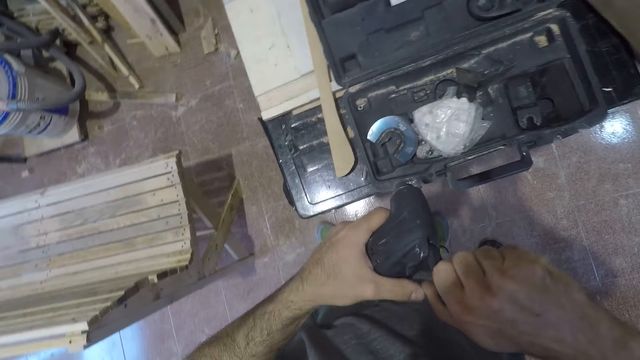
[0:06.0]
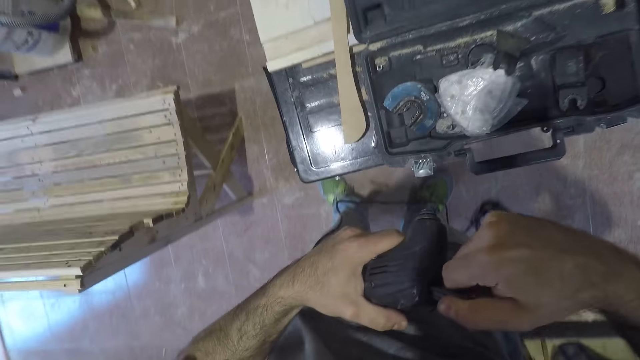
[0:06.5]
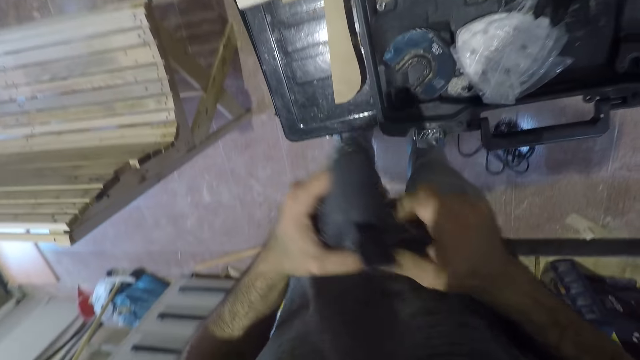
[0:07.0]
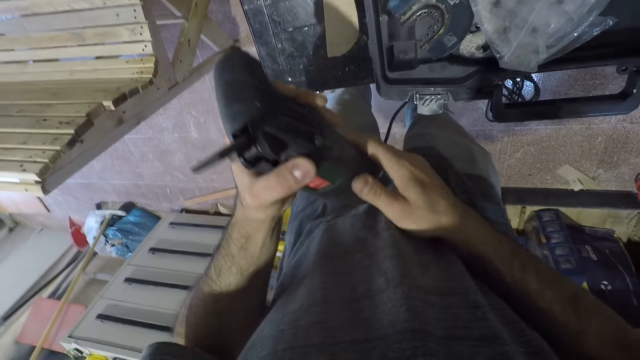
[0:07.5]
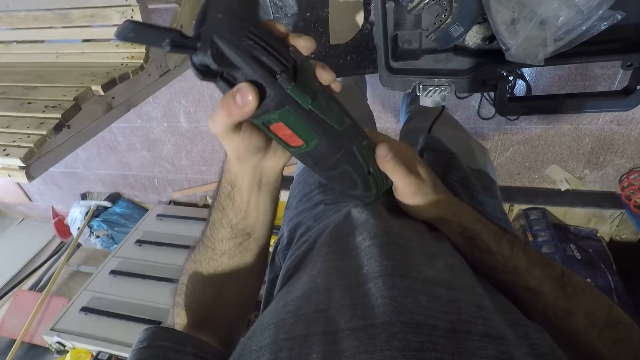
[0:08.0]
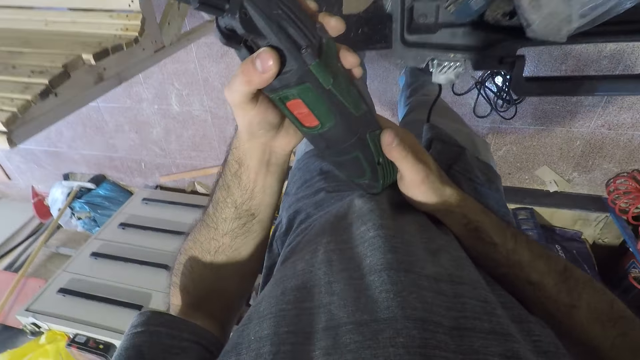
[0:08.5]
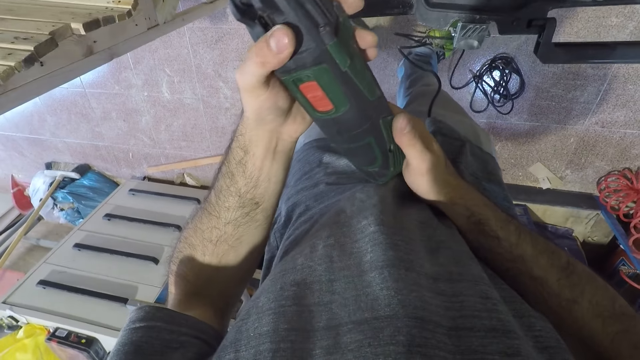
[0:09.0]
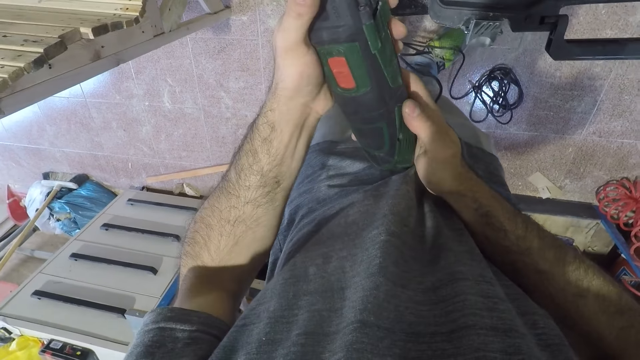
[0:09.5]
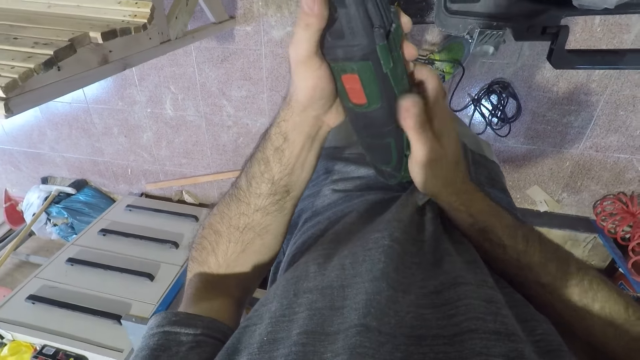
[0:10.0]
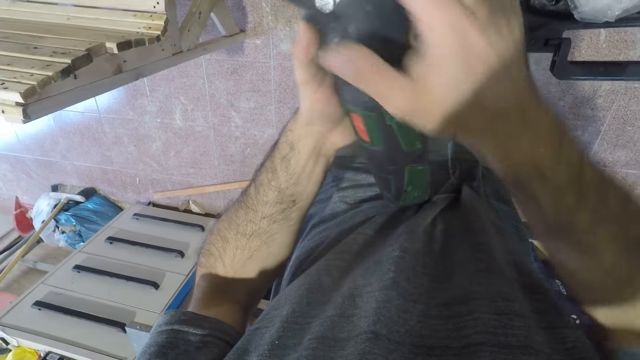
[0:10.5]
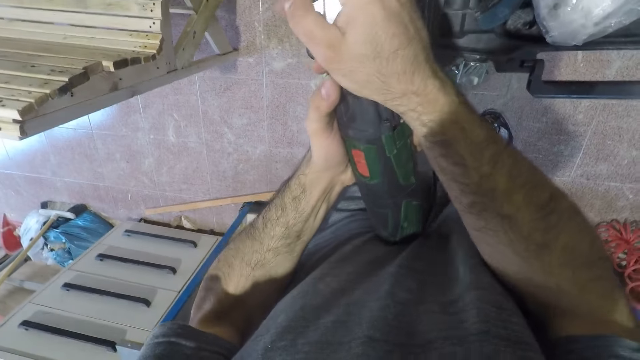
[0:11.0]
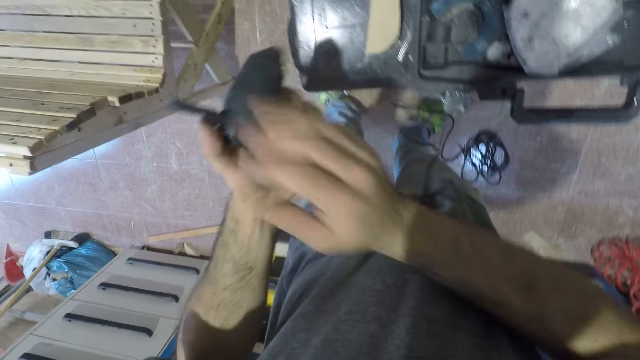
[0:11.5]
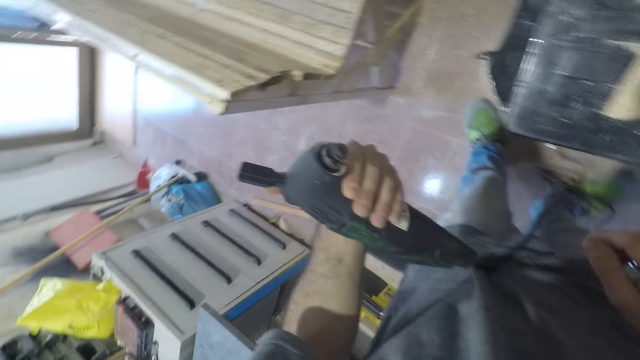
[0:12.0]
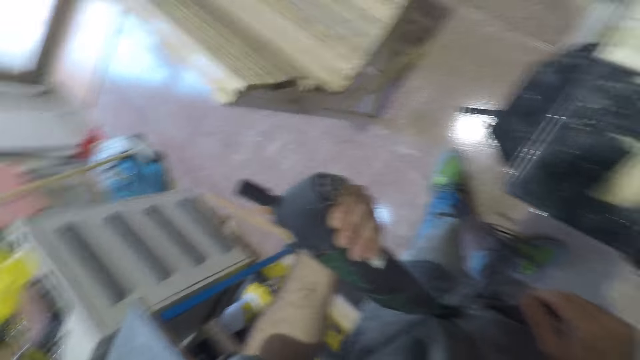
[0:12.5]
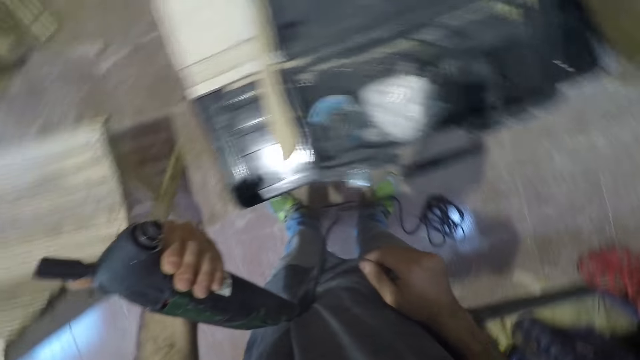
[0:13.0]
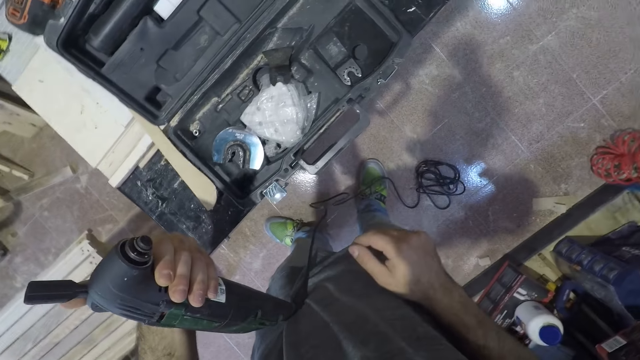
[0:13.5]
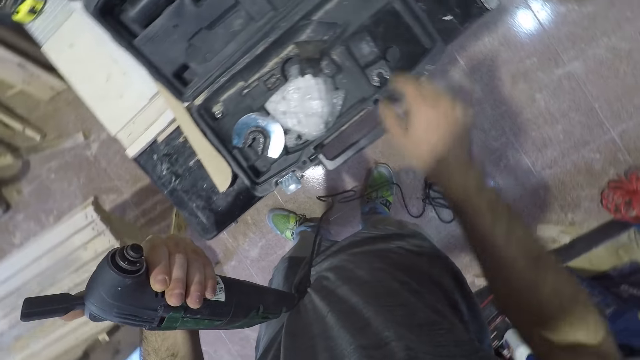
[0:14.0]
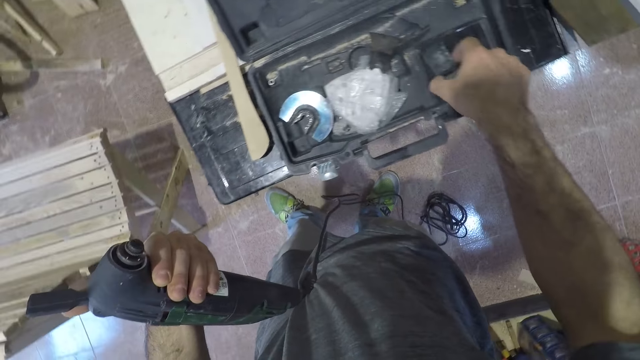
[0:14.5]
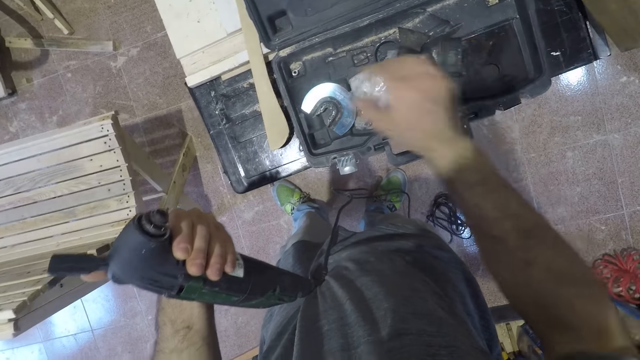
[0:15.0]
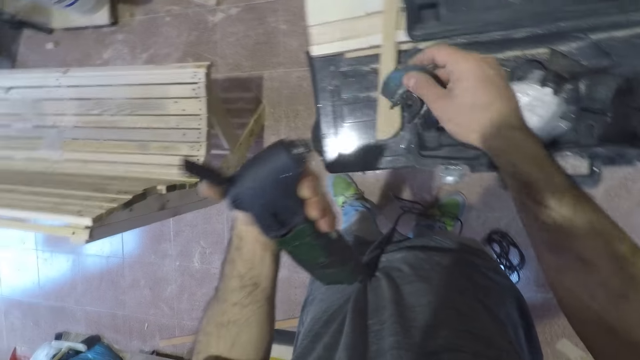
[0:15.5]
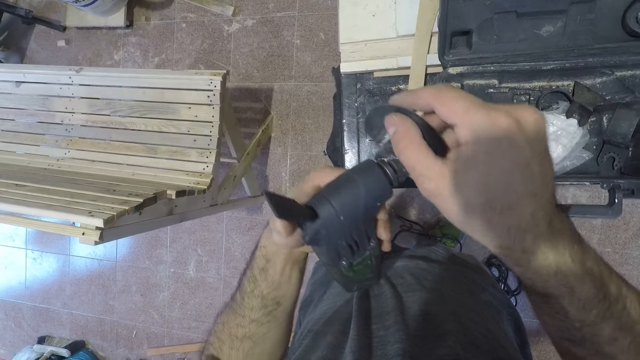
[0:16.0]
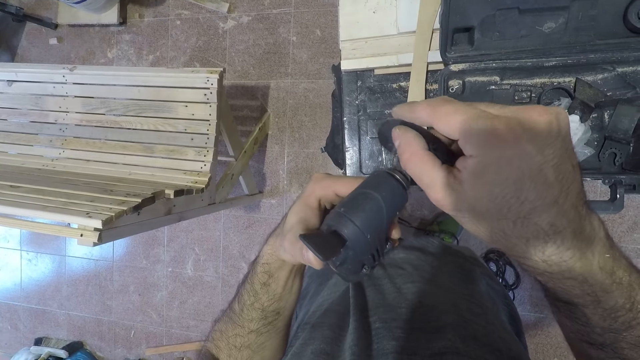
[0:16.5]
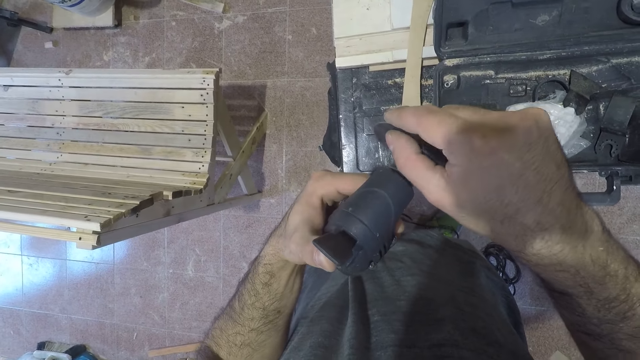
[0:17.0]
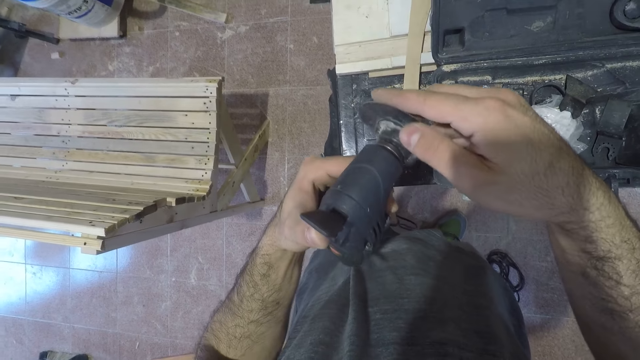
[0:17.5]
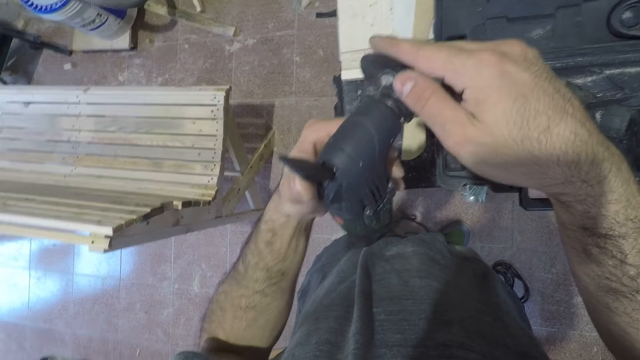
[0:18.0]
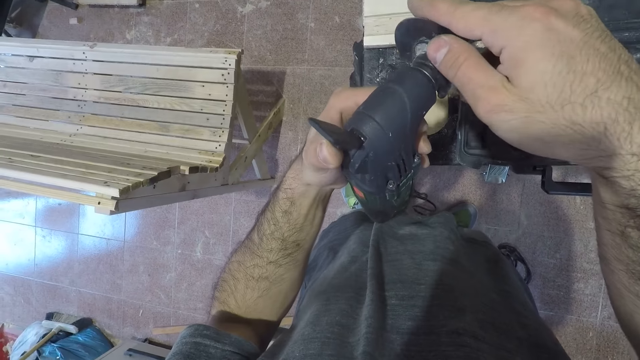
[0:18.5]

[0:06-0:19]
The camera wearer examines the woodcutter. He holds a random orbital sander with both hands. He holds the palm grip and withdraws his hand from the palm grip. He touches a blade on the workbench. He picks up something and drops something in the tool box. He picks up the blade of the woodcutter from the workbench. He fixes the blade to the woodcutter.

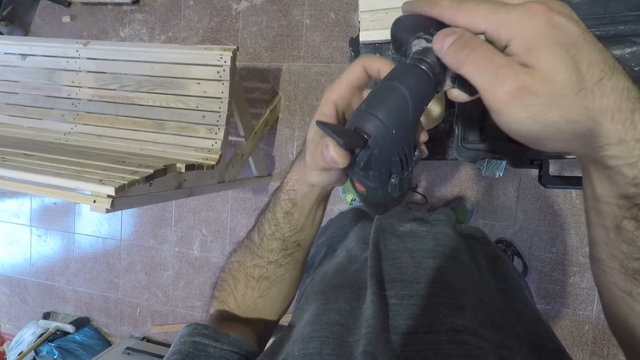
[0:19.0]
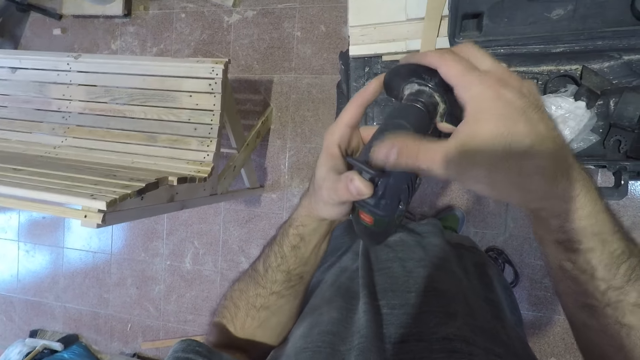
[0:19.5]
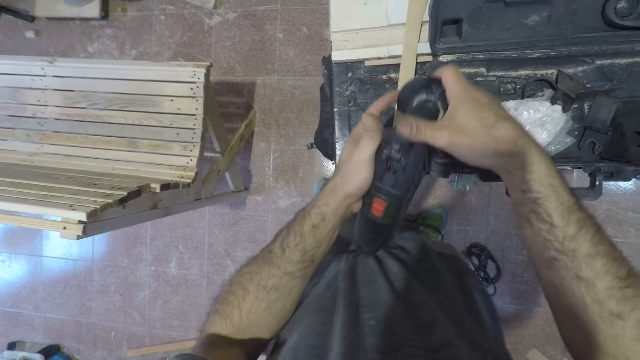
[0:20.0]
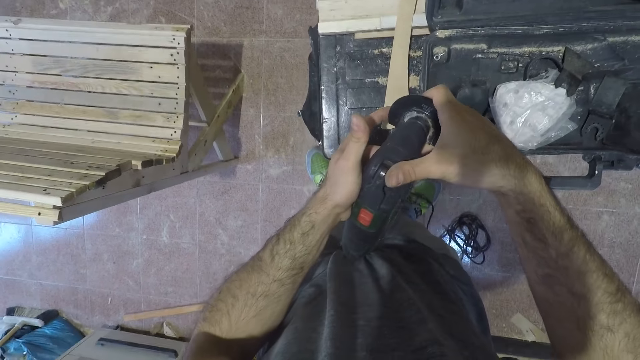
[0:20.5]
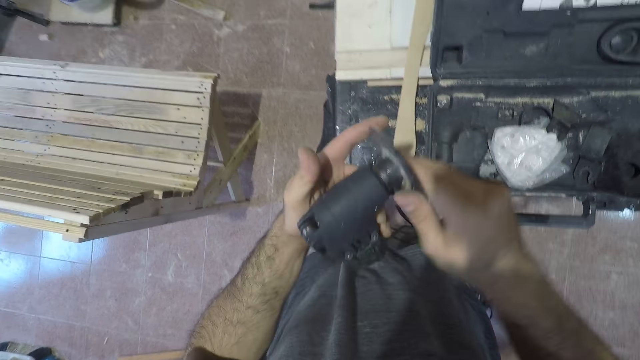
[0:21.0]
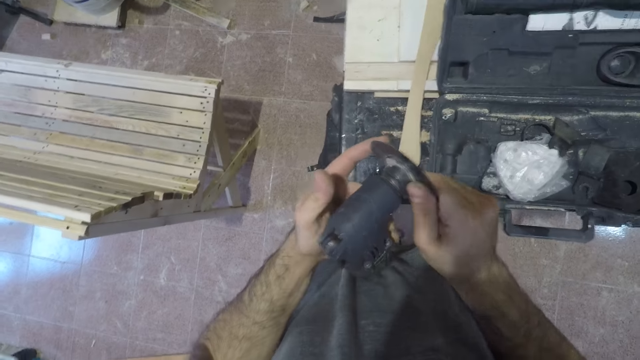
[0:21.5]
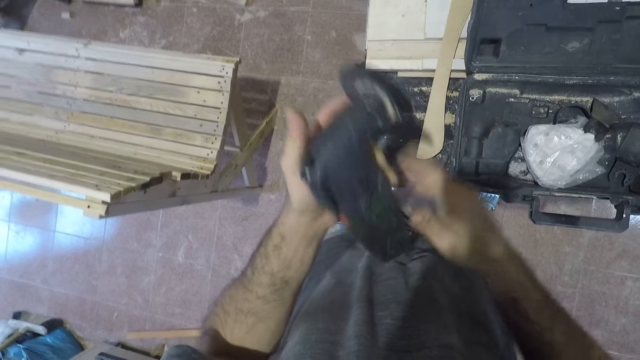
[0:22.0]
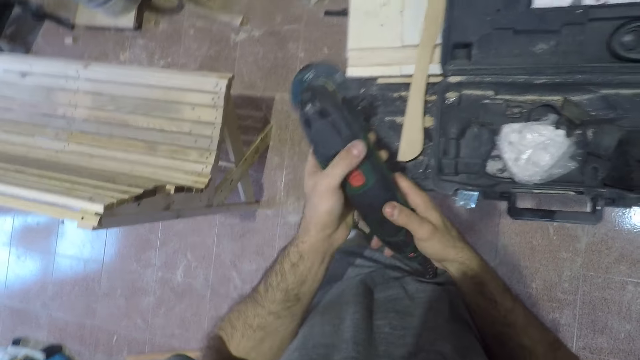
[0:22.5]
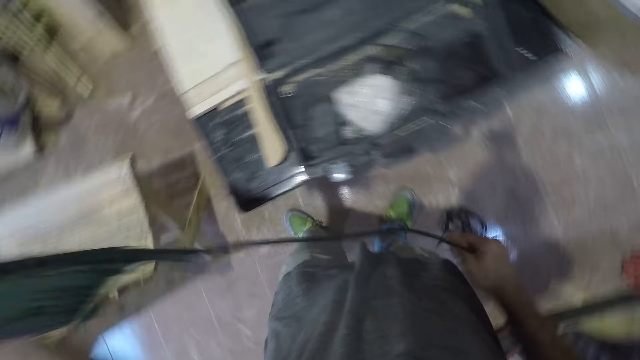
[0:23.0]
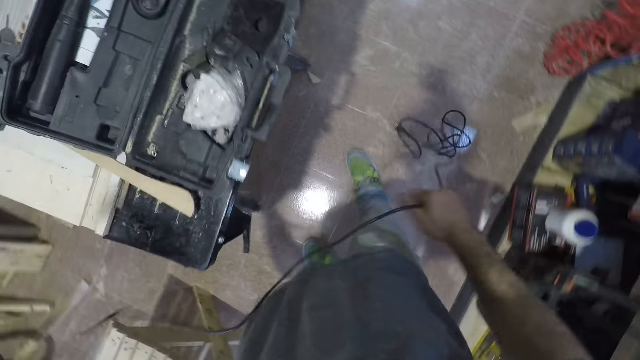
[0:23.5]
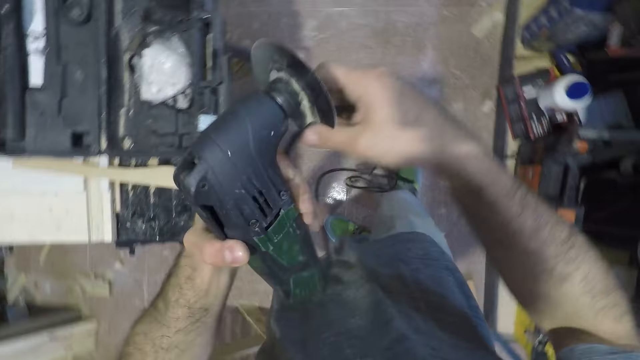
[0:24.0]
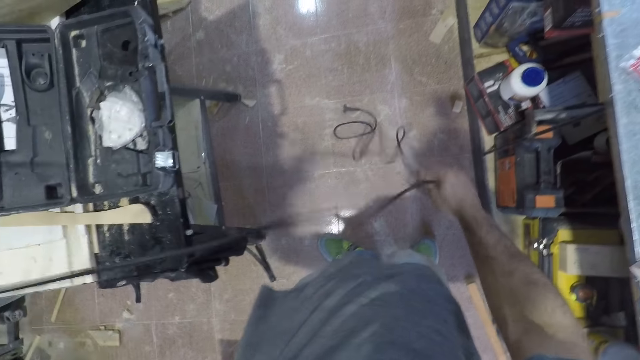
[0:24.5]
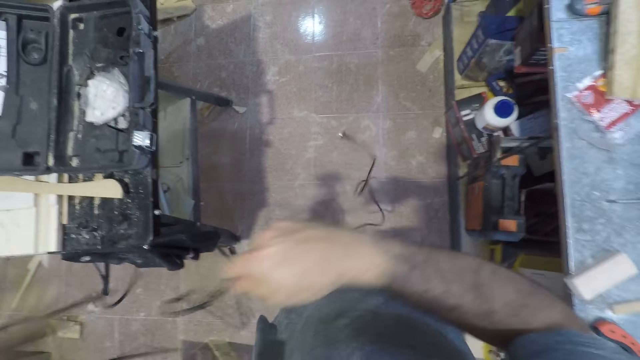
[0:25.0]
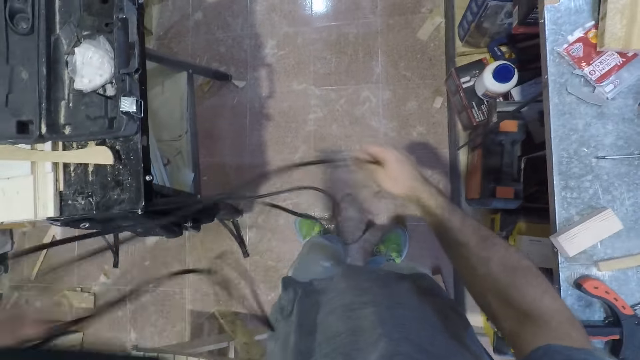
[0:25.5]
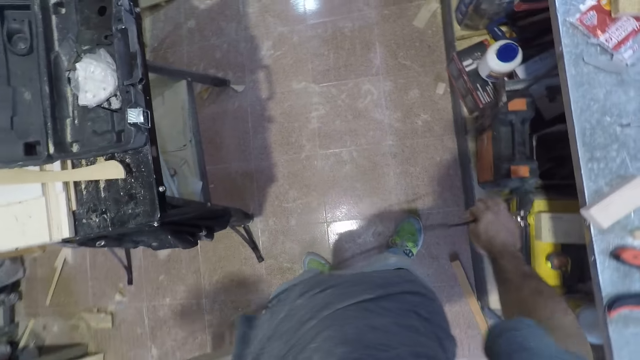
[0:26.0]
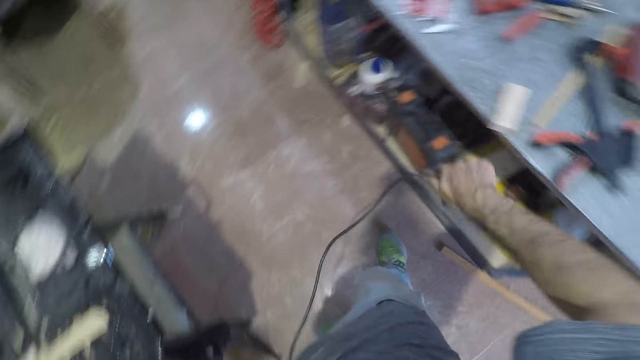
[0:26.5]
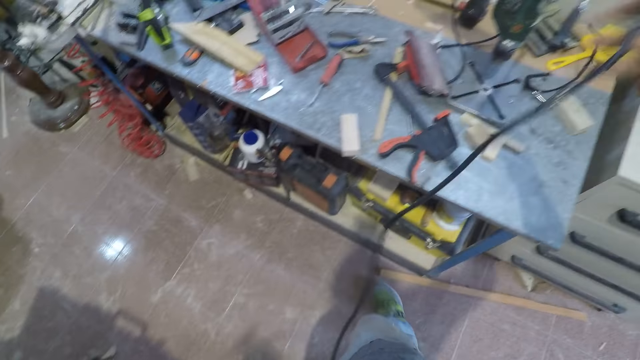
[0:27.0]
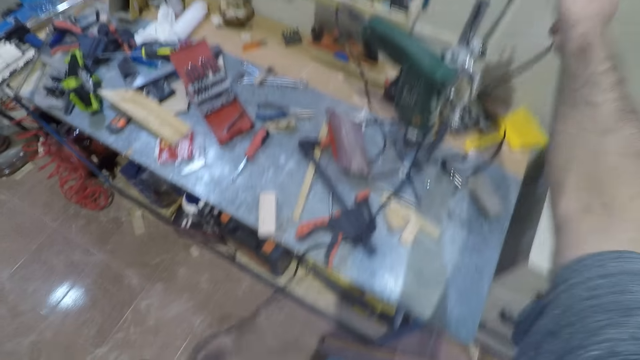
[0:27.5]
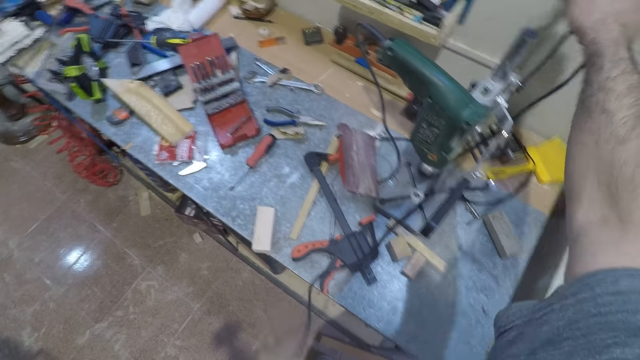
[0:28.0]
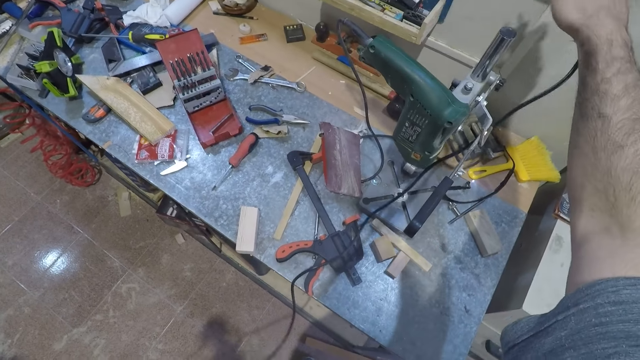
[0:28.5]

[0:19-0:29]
The camera wearer closes the battery holder. They hold the random orbital sander with both hands. They pull the cord of the woodcutter from the floor. They plug the cord of the woodcutter into the socket. They remove a cord from the socket.
